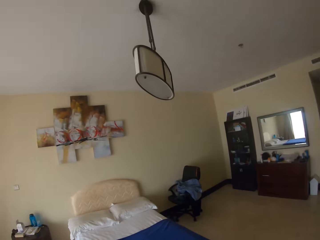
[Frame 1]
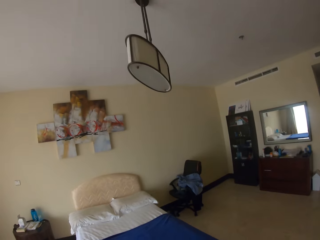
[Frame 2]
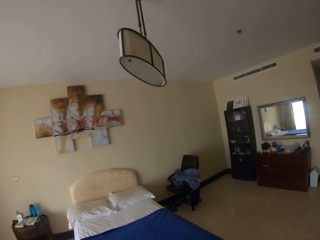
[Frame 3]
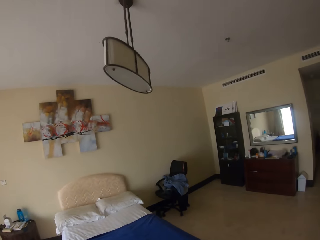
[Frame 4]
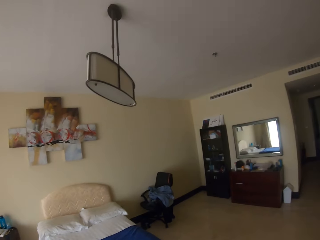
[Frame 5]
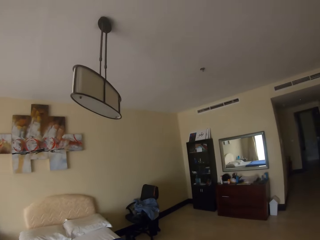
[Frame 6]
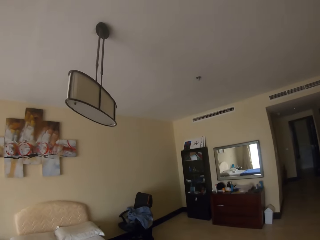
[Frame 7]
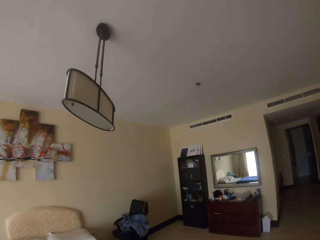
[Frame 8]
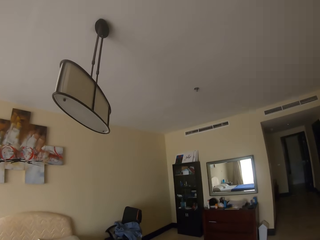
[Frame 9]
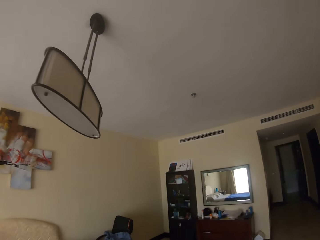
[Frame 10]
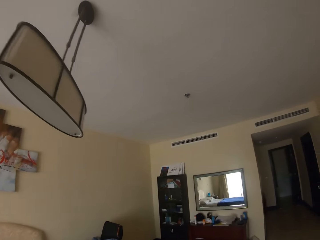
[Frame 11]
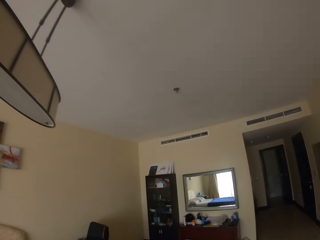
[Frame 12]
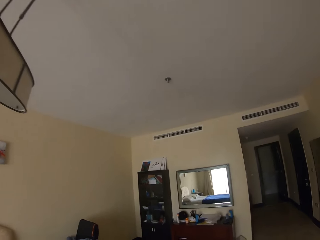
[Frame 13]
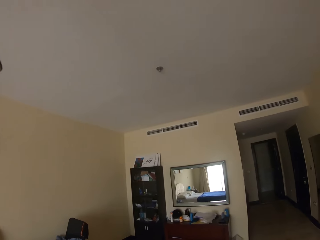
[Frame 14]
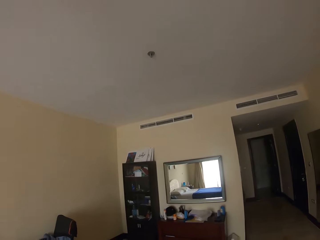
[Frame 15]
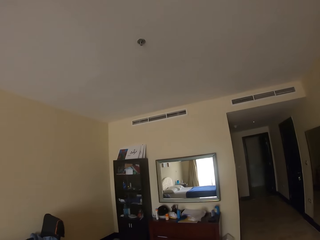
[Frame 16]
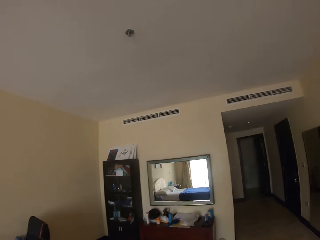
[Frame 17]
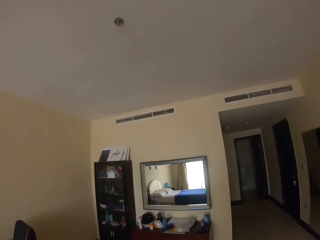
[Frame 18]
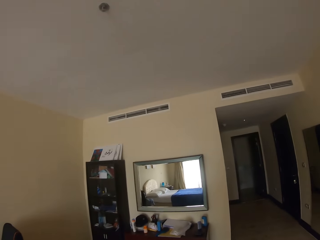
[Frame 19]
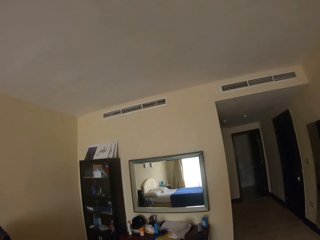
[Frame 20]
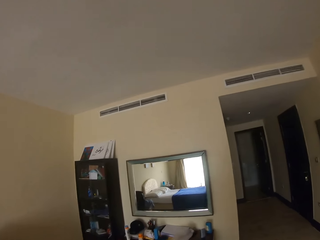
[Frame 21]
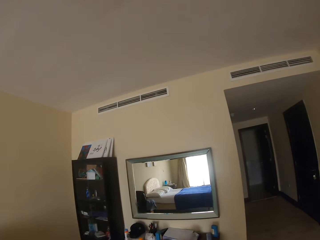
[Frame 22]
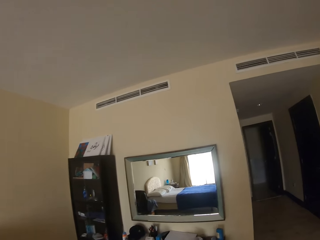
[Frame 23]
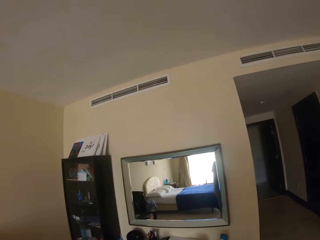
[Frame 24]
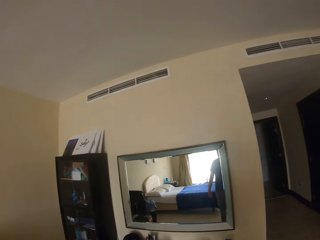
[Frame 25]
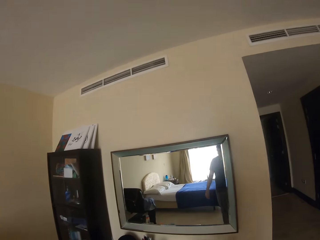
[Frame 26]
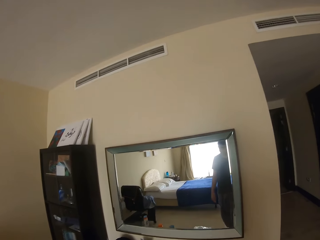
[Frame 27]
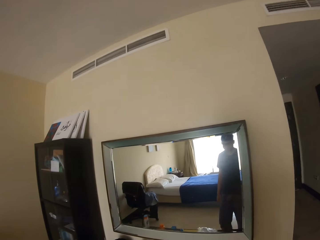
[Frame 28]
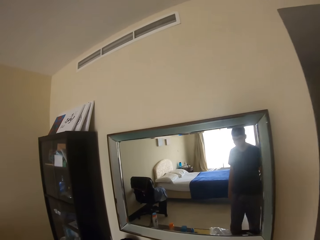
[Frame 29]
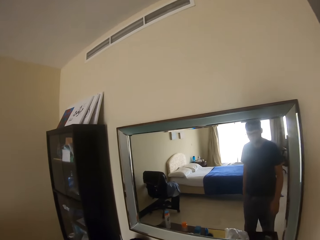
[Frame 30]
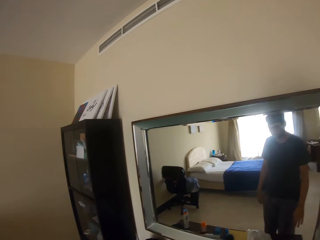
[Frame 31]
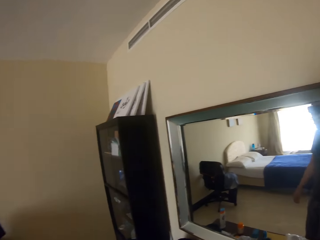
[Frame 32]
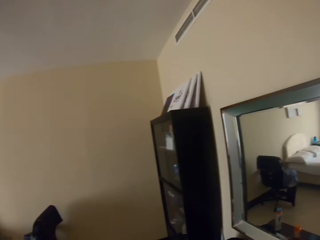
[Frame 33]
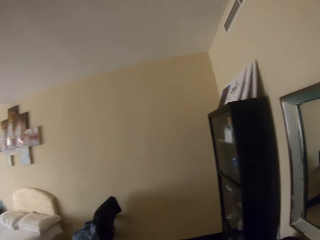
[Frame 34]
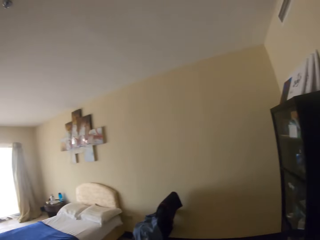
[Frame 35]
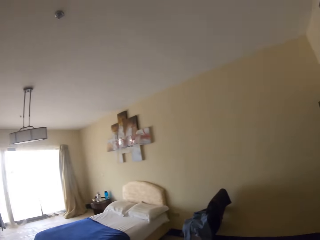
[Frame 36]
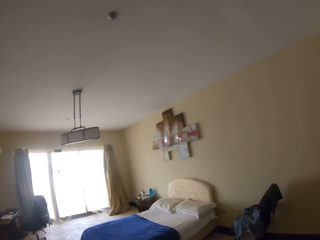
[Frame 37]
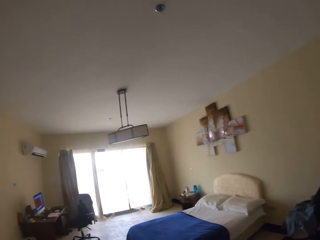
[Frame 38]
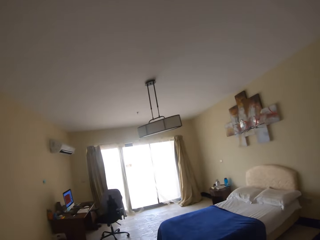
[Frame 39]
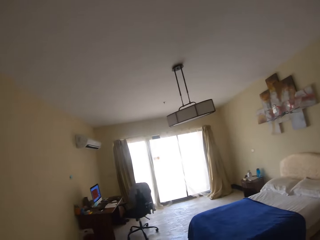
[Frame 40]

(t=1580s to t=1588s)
The camera wearer walks in a room.

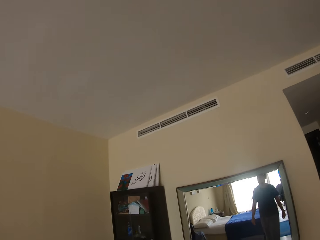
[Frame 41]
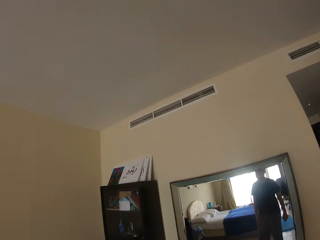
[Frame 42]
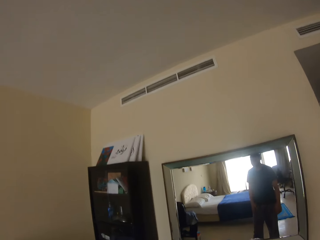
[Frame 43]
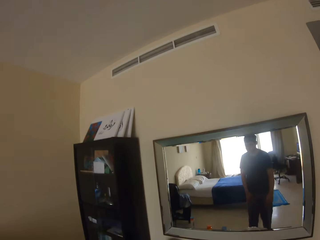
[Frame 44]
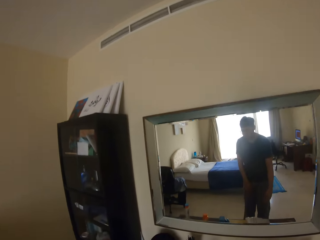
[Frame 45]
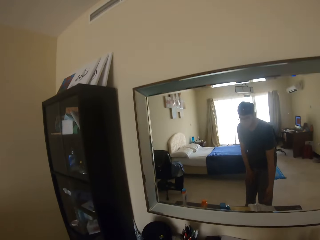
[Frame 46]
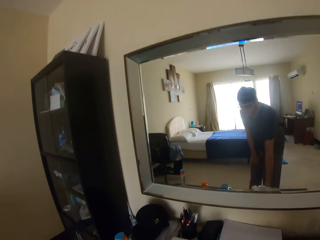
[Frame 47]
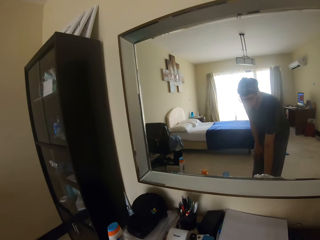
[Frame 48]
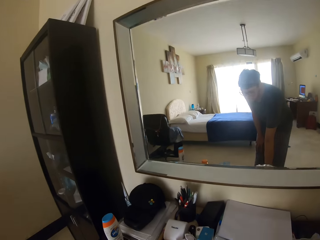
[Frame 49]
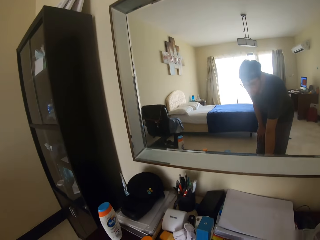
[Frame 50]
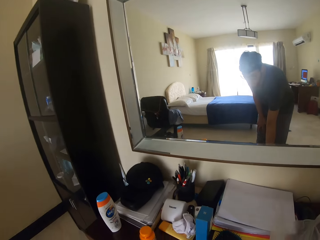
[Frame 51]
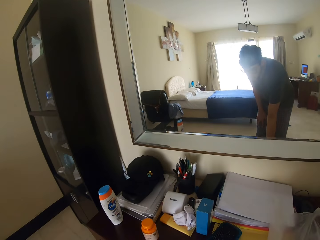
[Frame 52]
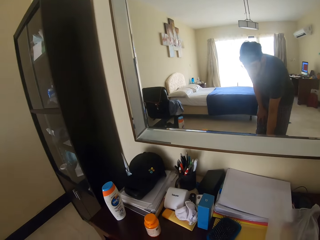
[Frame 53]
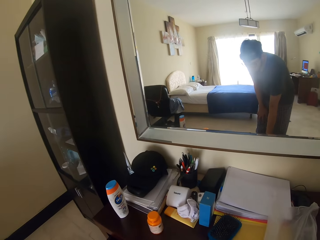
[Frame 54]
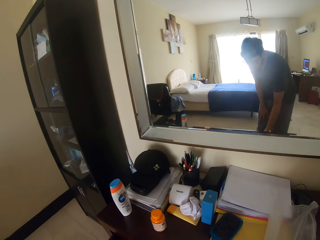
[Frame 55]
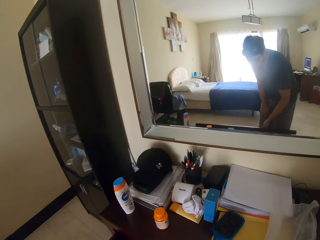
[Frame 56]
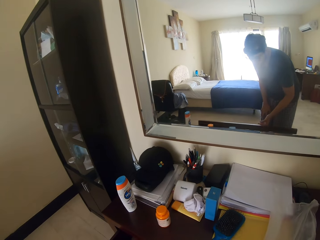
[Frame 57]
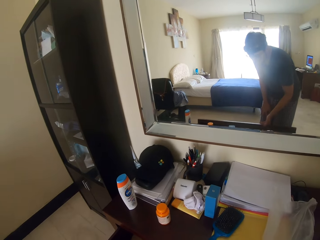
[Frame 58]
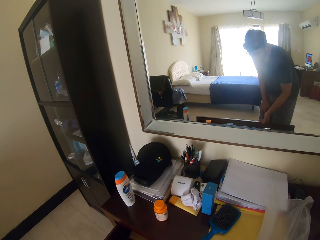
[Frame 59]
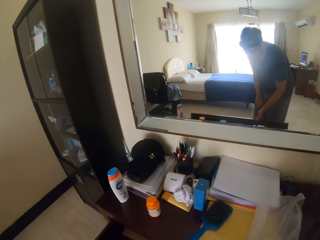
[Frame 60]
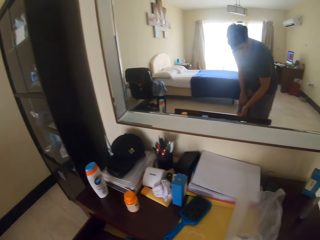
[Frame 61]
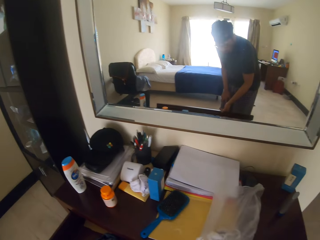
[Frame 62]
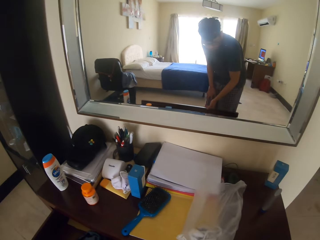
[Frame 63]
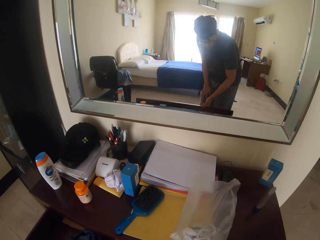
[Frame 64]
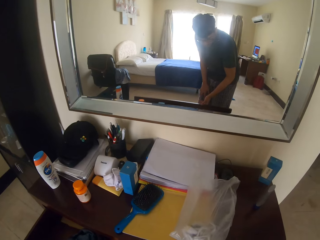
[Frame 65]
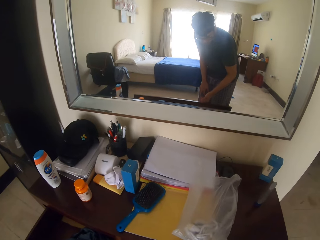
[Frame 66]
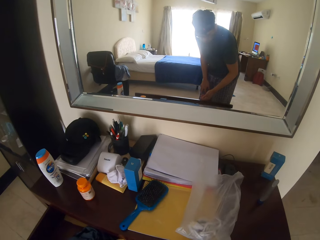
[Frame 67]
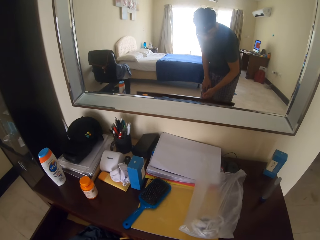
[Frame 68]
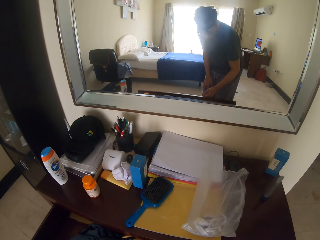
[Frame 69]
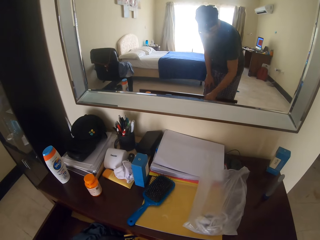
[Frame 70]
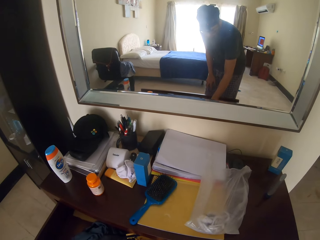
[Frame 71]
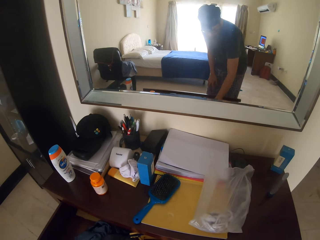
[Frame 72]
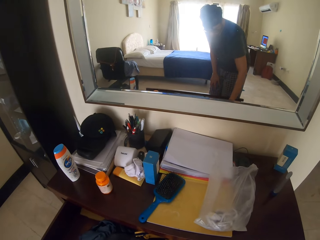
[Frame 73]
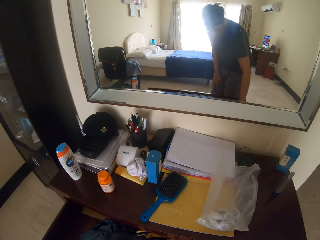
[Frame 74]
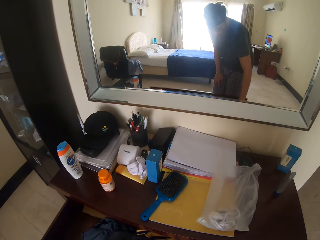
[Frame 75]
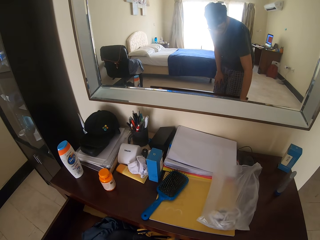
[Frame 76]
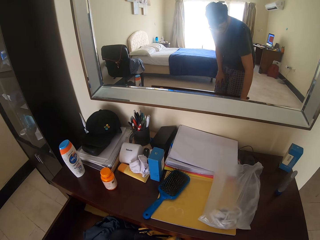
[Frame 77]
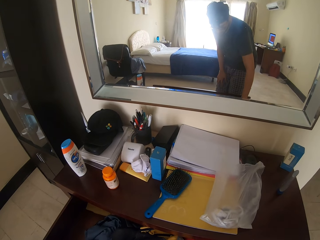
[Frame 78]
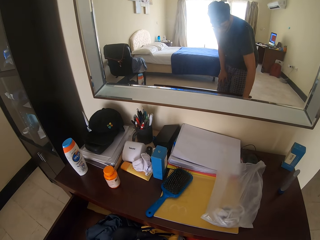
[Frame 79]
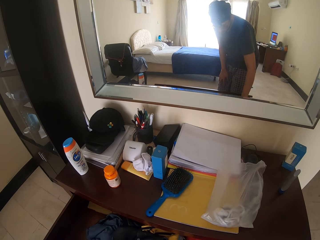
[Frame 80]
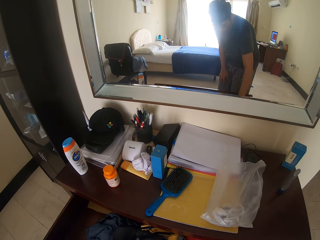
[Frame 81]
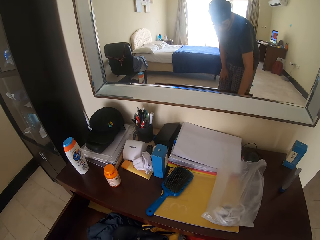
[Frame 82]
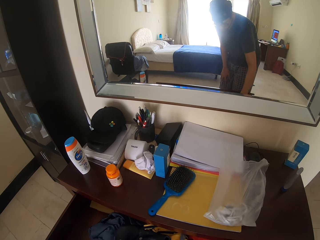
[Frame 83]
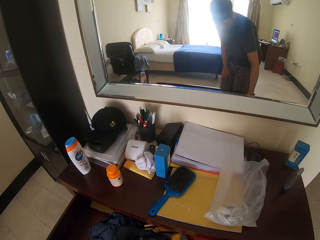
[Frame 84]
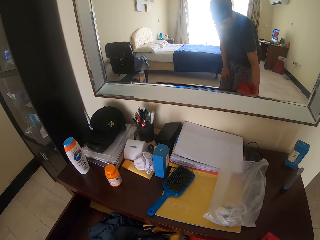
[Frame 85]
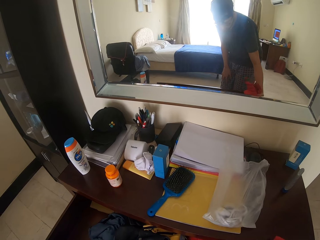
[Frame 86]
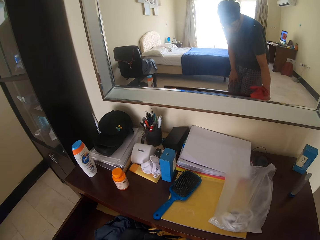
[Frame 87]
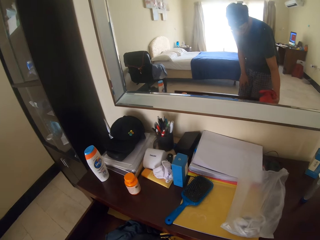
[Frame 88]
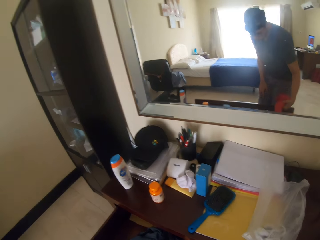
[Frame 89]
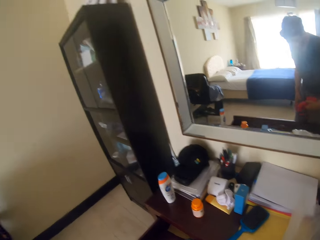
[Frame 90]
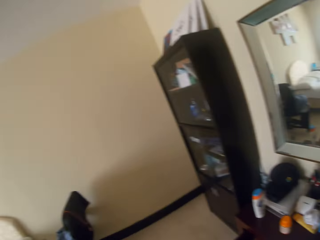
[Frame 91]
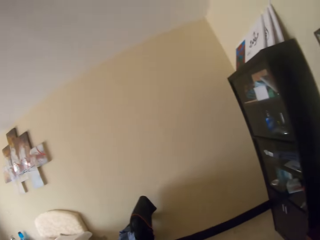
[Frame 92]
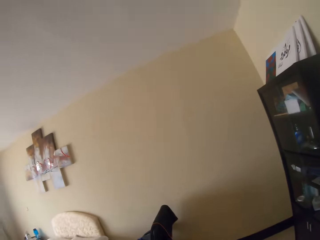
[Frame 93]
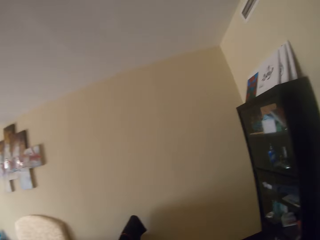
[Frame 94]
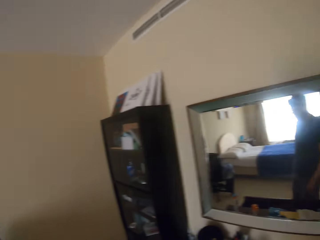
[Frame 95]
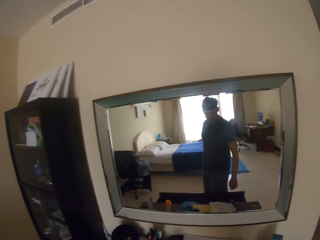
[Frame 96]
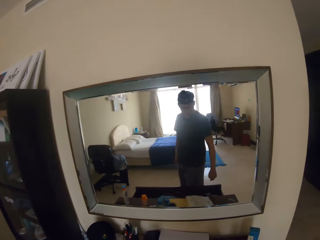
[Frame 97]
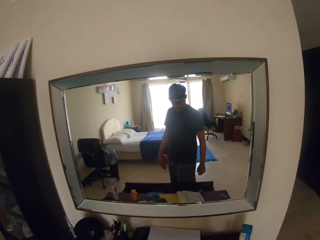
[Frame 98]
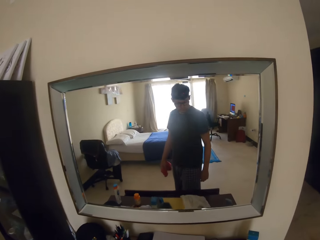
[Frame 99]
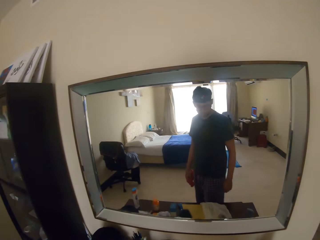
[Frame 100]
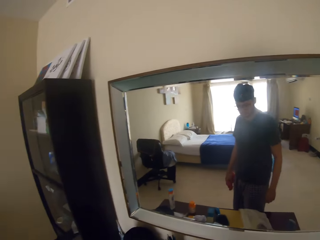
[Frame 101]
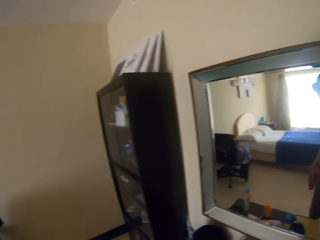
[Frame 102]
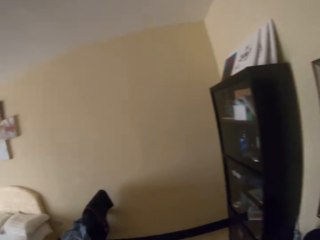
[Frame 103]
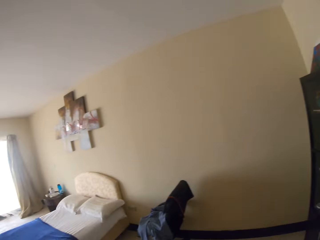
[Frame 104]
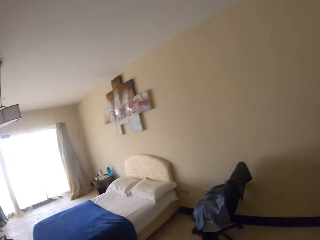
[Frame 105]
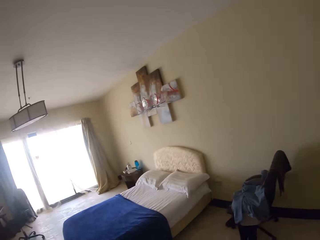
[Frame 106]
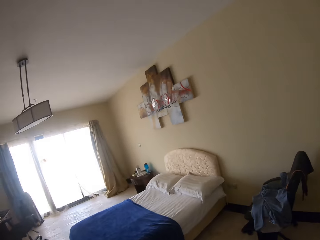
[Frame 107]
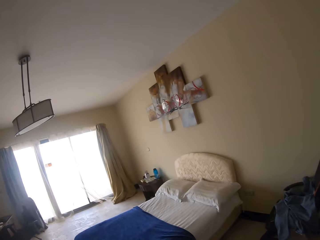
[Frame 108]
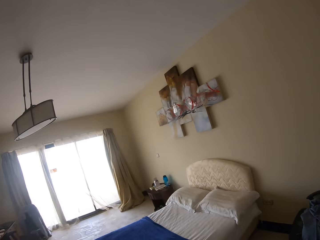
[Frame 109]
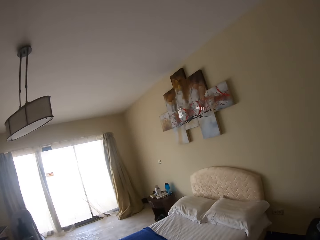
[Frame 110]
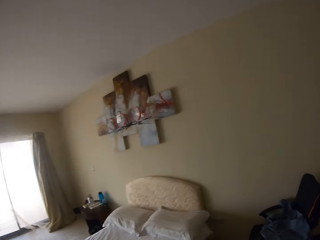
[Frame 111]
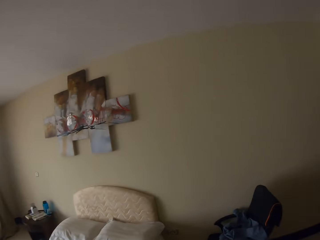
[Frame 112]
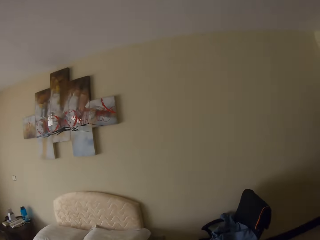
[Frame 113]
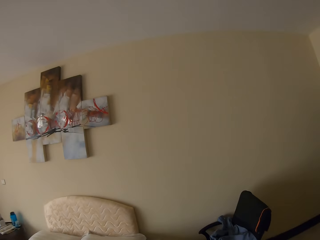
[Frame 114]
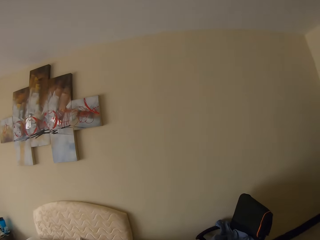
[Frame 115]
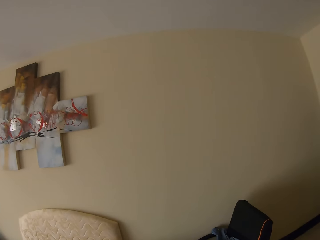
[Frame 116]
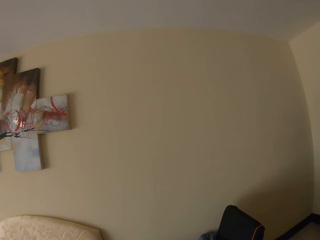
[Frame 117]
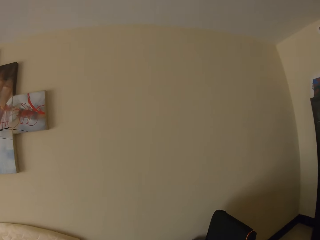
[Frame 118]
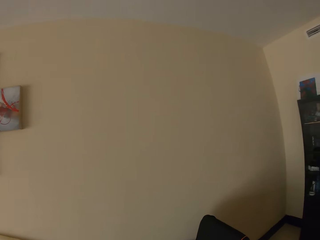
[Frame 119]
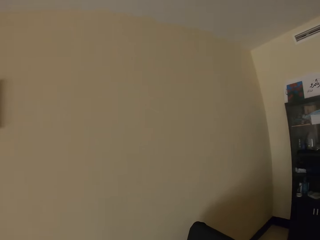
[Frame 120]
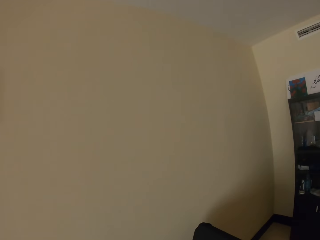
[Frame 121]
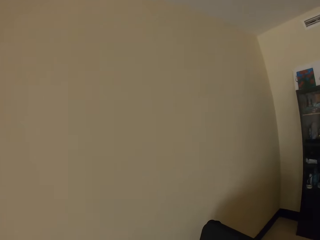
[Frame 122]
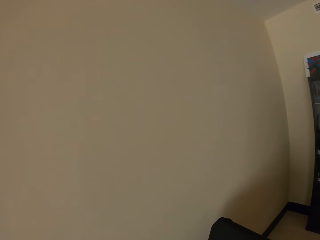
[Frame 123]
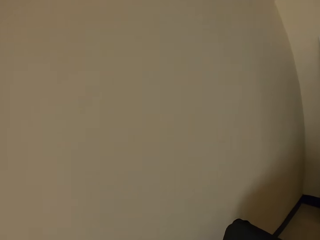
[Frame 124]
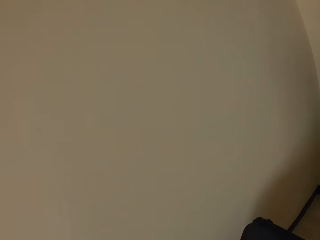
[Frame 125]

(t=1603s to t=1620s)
The camera wearer opens a drawer. They pick something. They look around. They close the drawer by knee. They walk in a room.
